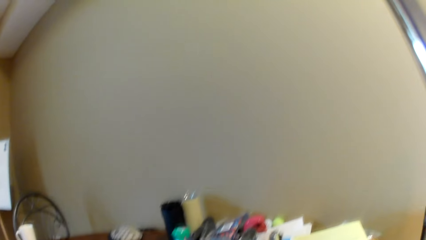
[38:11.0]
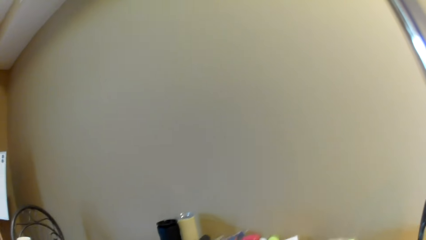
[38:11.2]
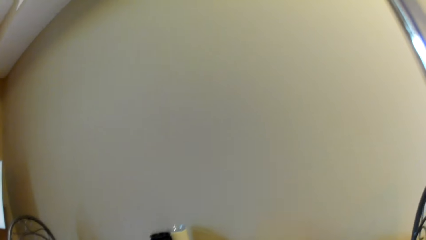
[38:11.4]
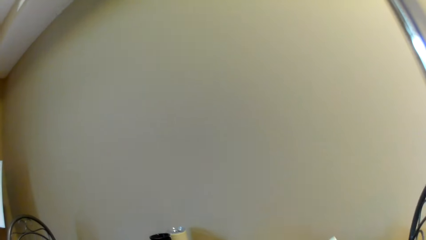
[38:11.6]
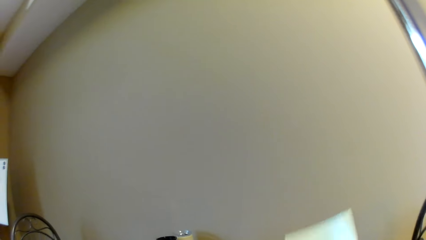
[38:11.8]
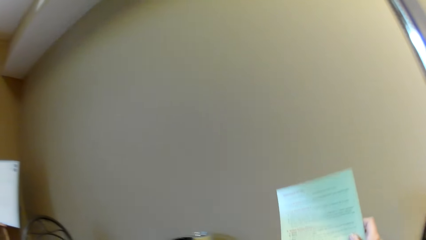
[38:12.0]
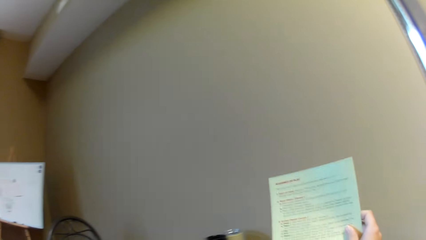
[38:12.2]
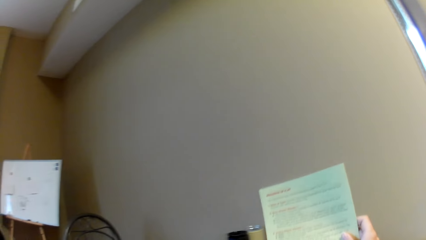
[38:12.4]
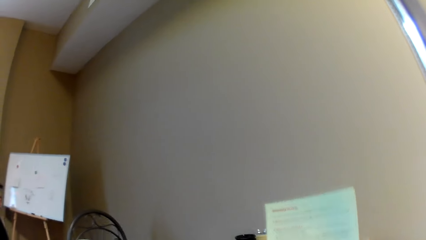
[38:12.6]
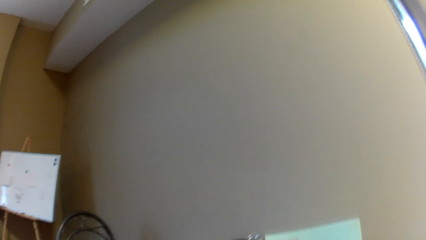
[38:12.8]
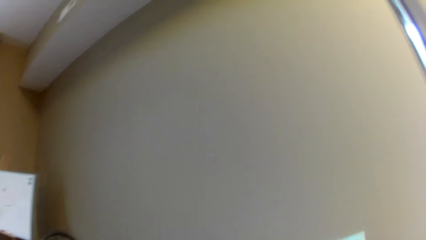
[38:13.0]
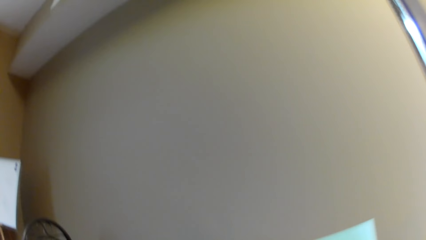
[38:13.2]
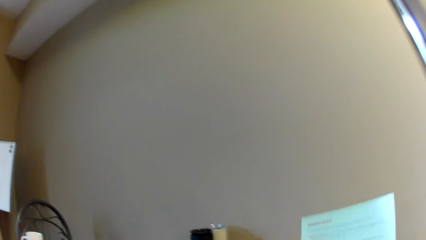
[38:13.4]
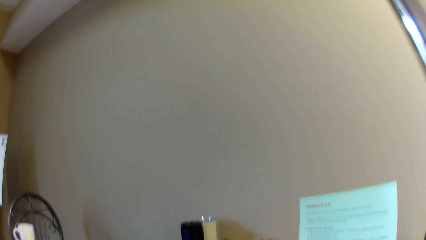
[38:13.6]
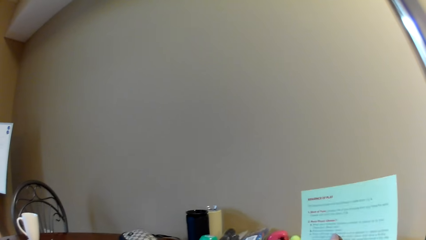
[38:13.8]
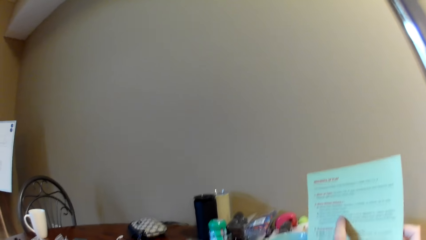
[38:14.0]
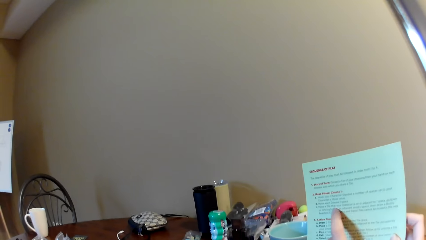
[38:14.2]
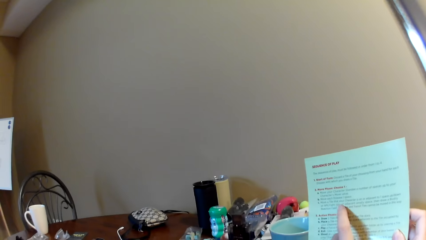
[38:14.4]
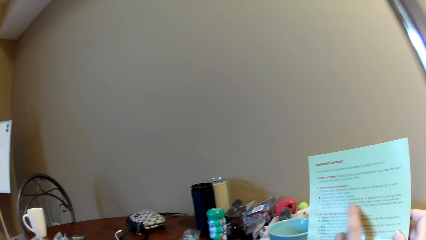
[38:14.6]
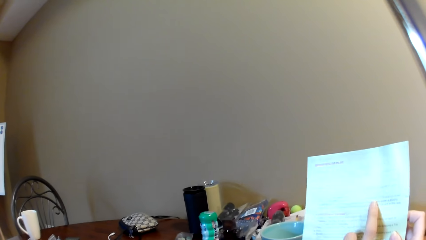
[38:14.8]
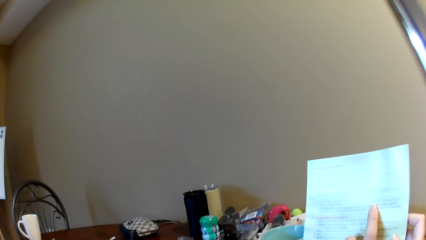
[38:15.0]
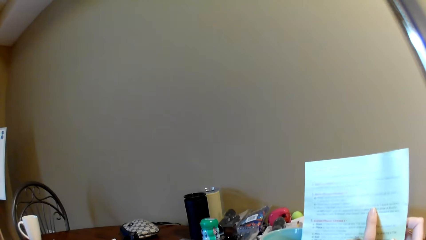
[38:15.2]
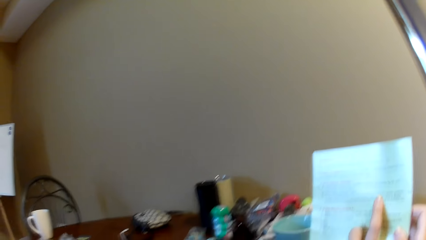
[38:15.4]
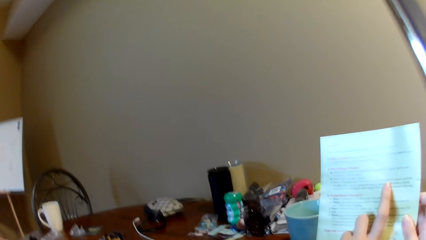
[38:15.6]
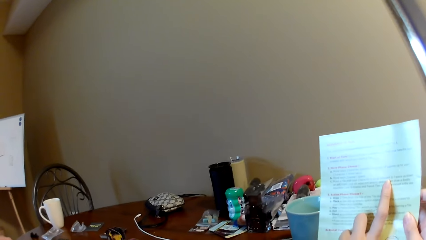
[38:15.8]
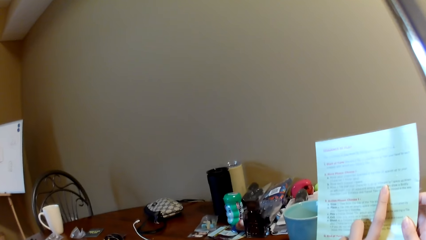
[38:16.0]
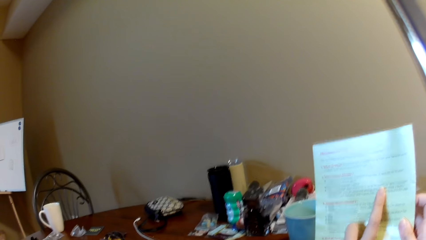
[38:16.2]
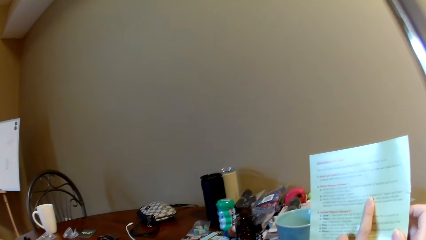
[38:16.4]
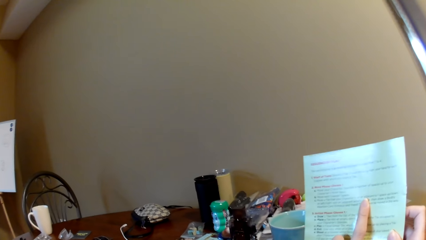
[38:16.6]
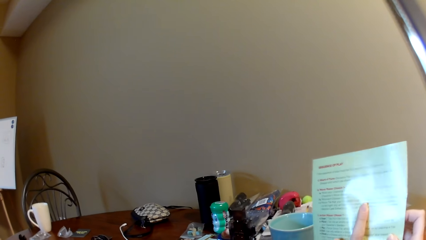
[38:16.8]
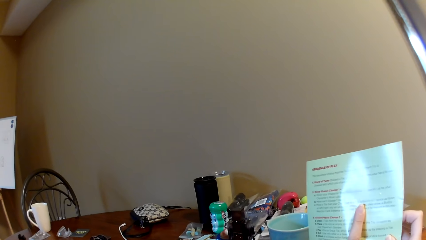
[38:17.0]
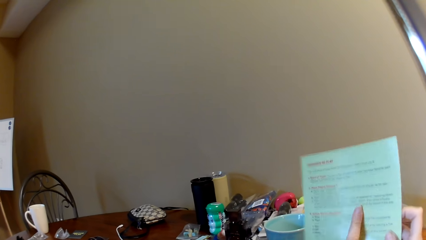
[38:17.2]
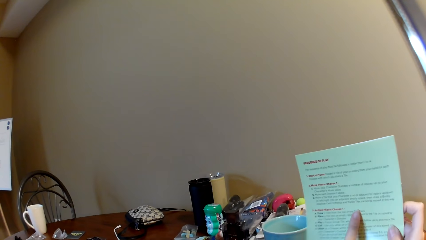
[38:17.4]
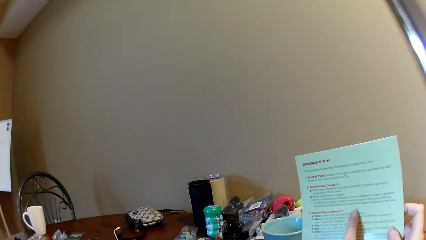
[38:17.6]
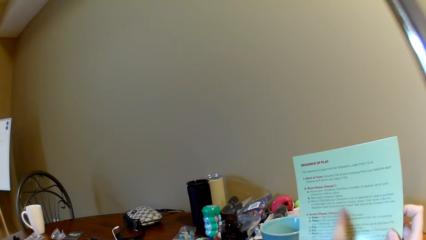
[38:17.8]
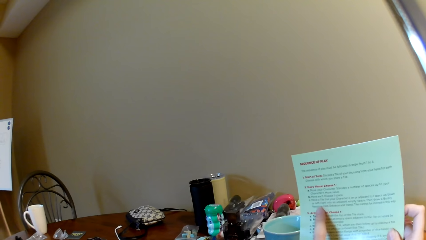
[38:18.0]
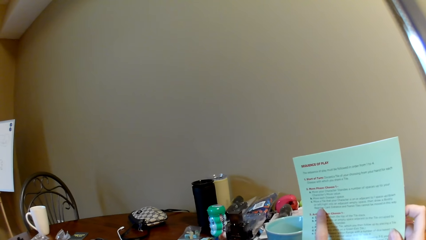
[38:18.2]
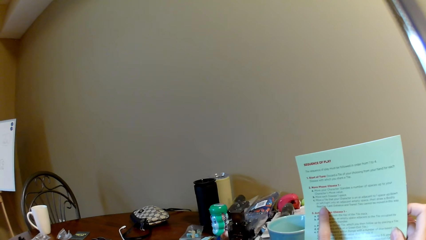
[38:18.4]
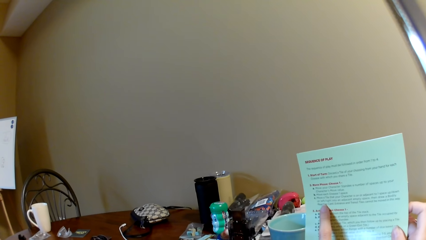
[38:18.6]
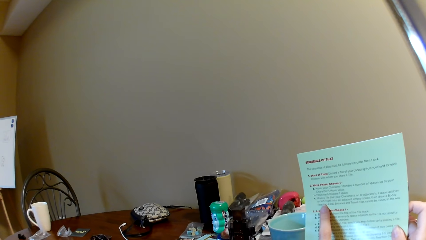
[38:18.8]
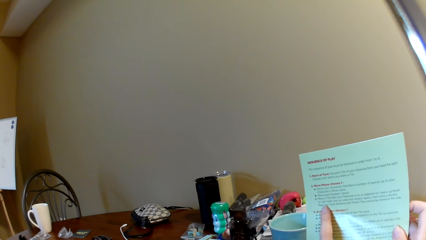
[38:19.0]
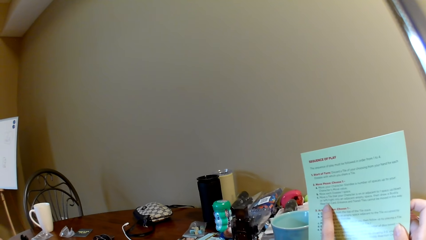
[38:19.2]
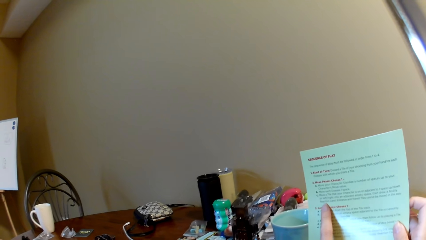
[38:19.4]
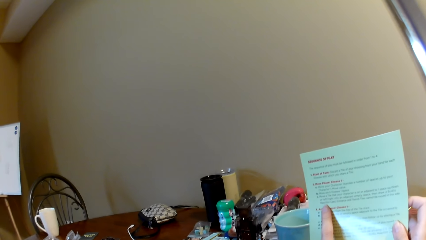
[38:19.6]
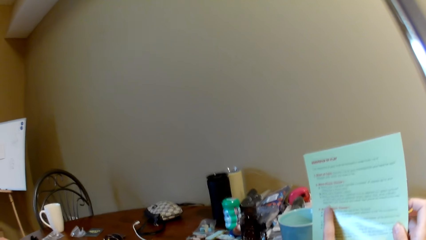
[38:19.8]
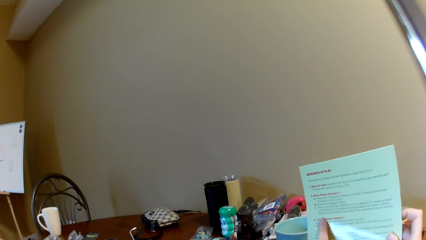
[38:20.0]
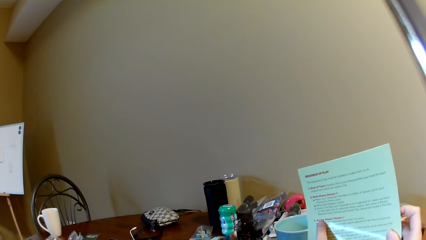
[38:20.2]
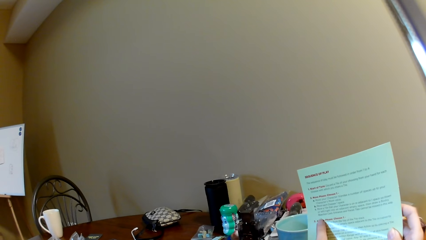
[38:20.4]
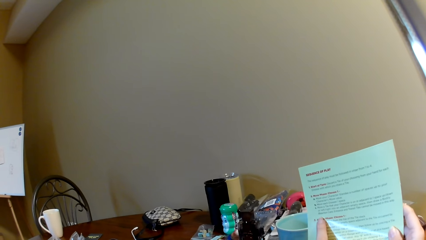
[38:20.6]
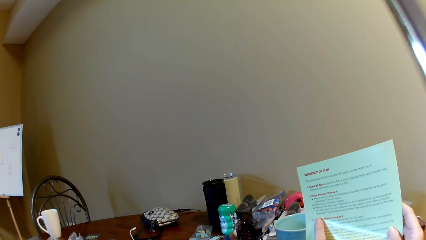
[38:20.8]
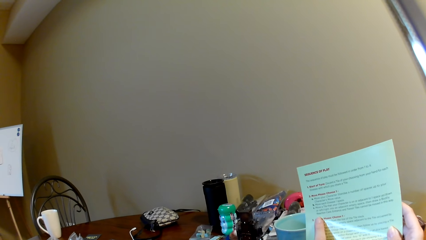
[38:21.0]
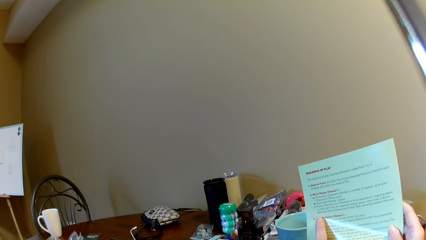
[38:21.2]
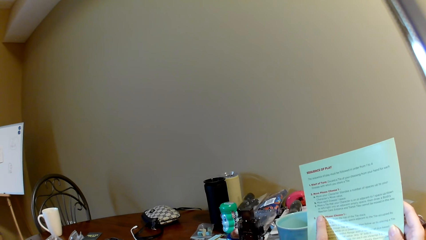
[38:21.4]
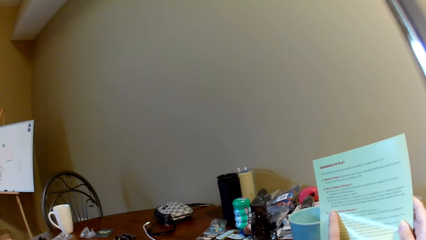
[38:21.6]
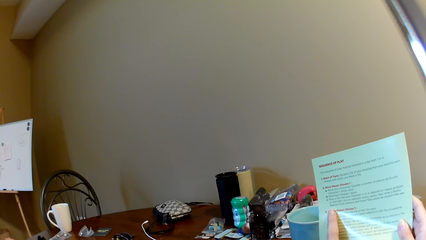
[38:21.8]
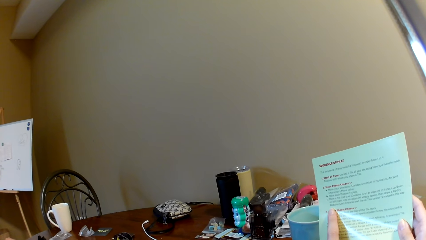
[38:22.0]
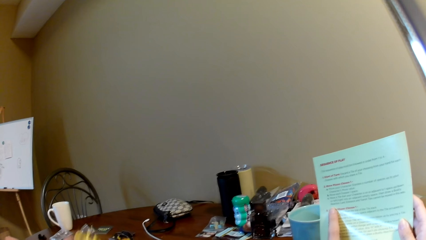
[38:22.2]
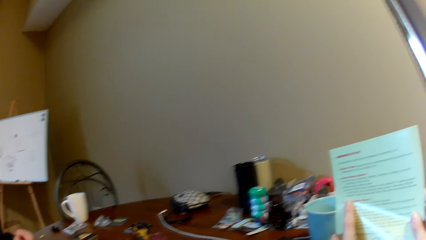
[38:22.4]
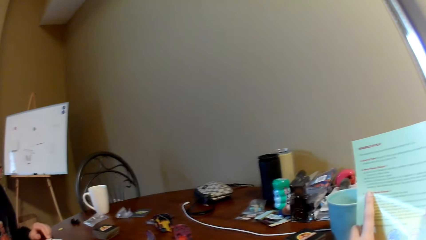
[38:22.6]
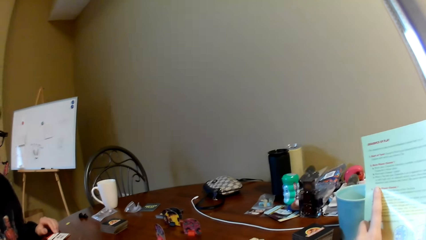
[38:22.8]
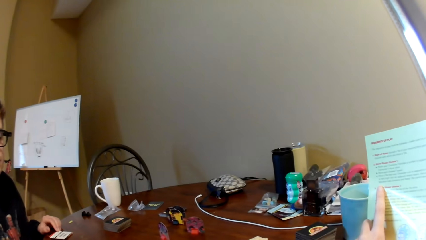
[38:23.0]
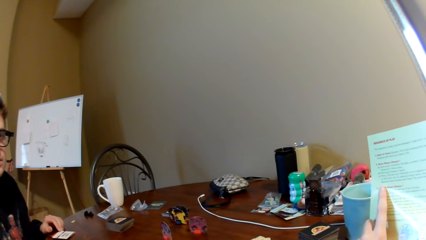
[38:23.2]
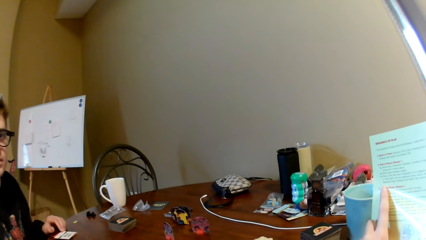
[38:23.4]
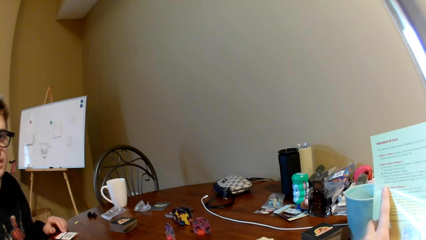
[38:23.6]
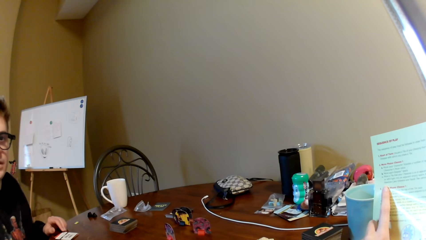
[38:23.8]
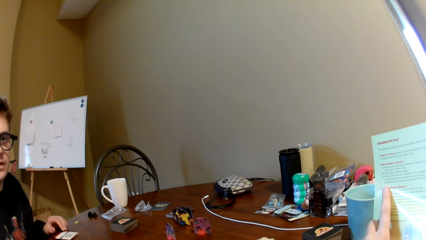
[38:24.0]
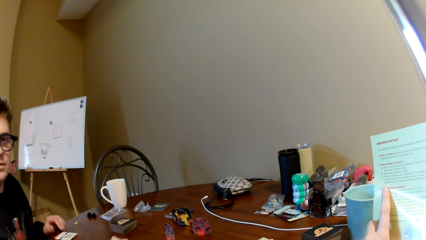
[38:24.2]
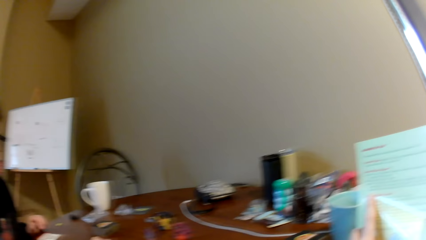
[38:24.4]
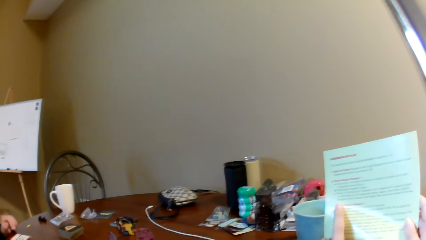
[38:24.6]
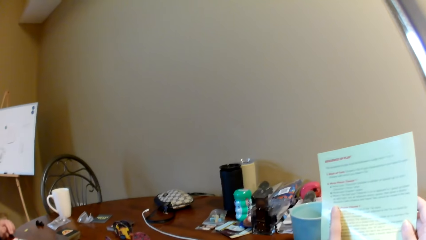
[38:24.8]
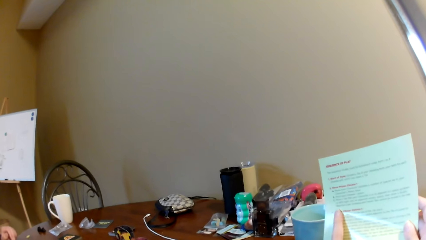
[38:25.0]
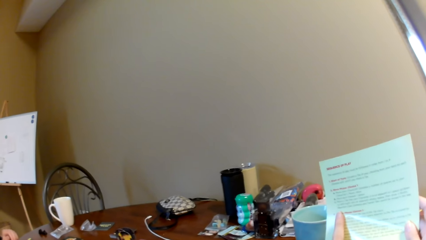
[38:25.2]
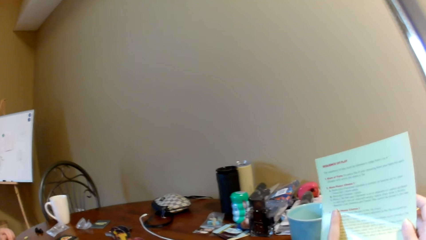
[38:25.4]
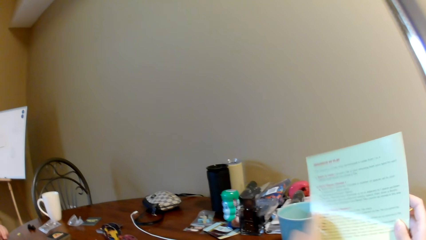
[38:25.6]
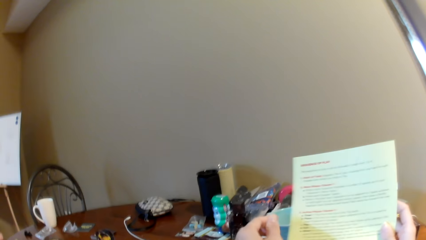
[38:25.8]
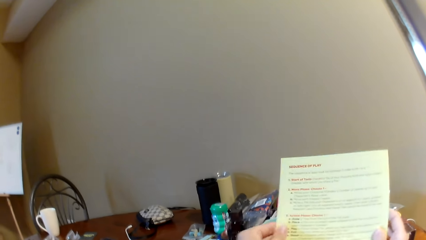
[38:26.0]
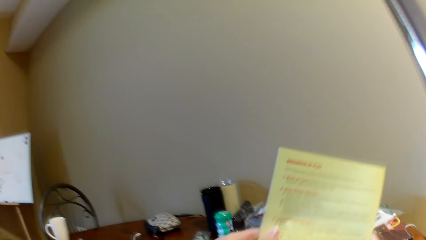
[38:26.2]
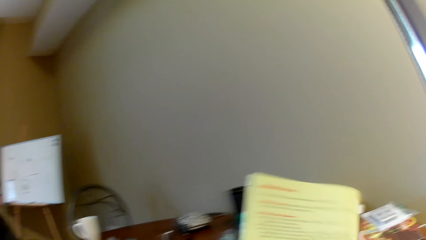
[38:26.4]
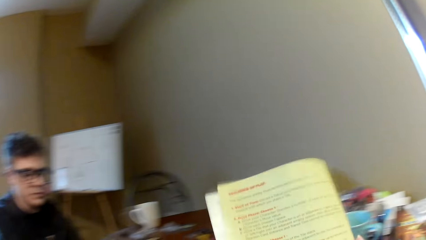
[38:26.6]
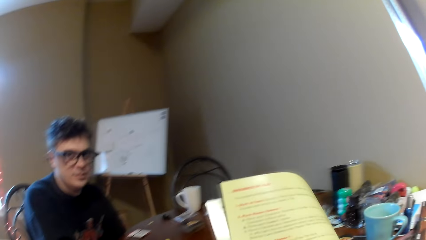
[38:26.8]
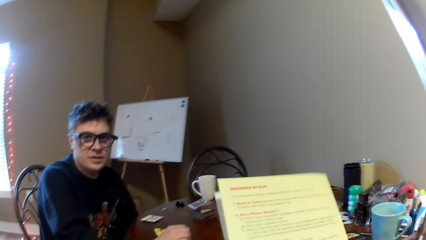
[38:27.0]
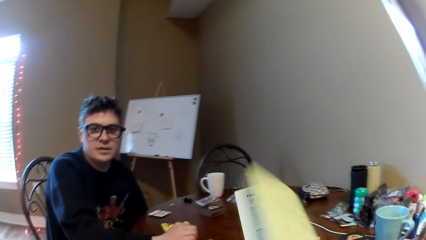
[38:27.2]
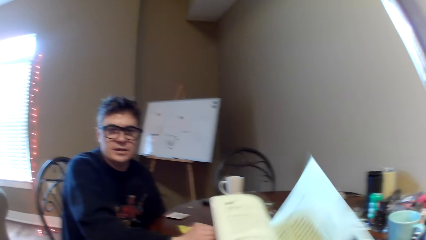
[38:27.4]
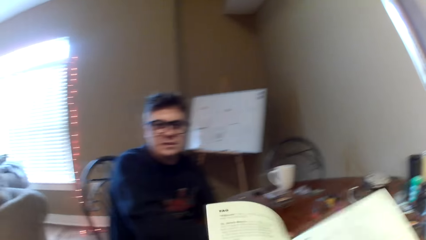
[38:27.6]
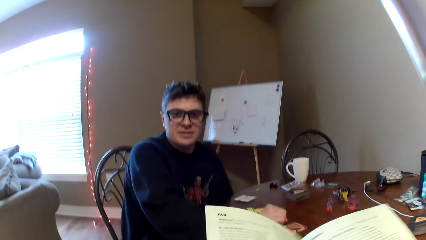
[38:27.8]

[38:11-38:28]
The camera wearer looks around. They hold the book or magazine. They lift the magazine, read the magazine, and move the magazine. They point at the book. They read the magazine. A man converses with the camera wearer. The camera wearer reads the magazine and lifts the magazine. The man converses with the camera wearer.
